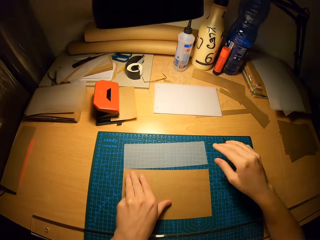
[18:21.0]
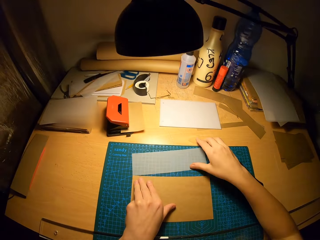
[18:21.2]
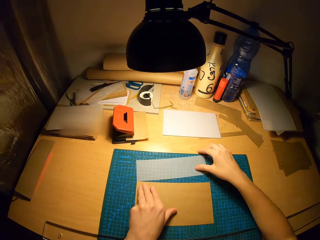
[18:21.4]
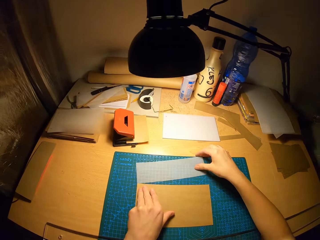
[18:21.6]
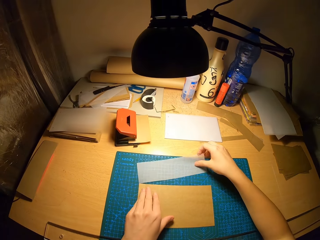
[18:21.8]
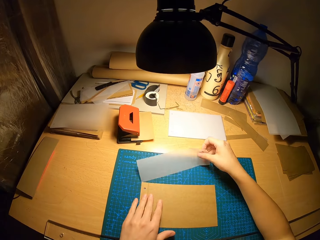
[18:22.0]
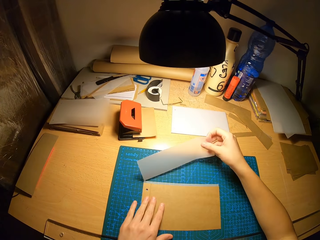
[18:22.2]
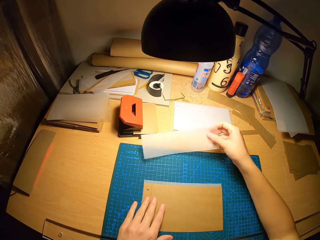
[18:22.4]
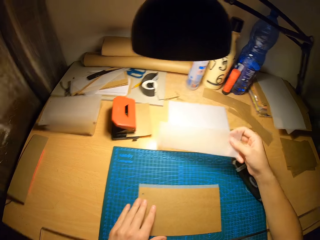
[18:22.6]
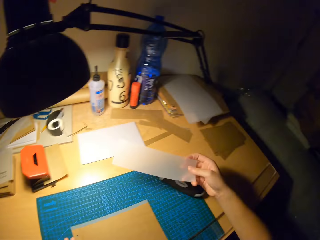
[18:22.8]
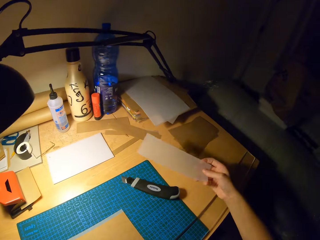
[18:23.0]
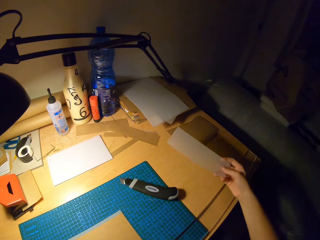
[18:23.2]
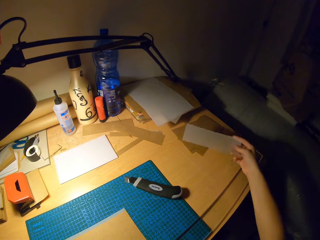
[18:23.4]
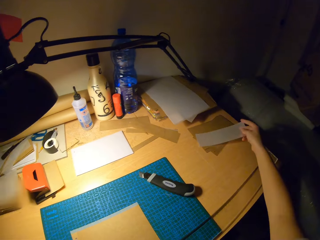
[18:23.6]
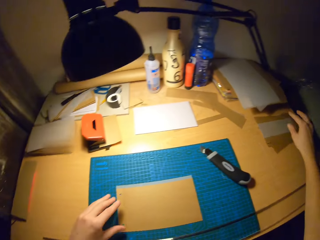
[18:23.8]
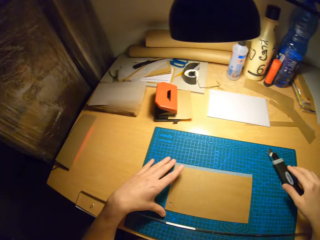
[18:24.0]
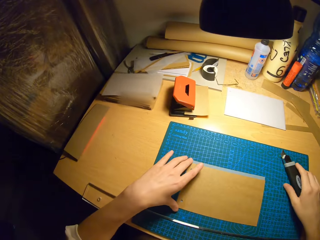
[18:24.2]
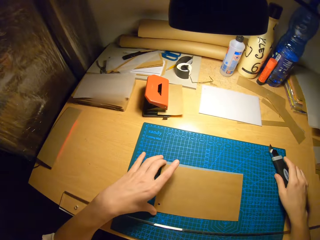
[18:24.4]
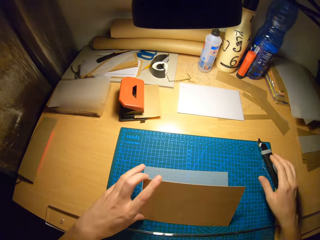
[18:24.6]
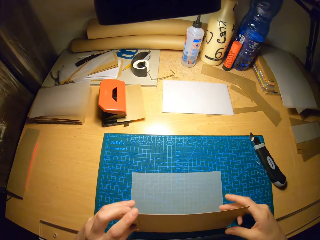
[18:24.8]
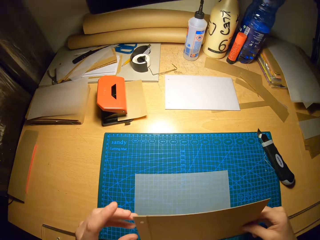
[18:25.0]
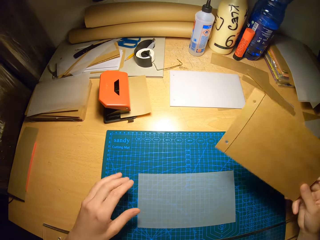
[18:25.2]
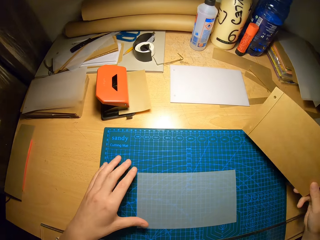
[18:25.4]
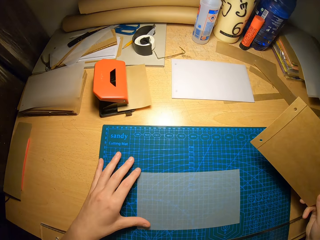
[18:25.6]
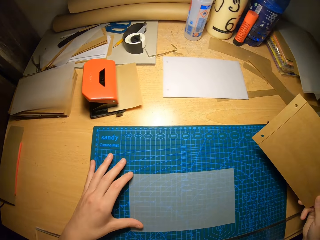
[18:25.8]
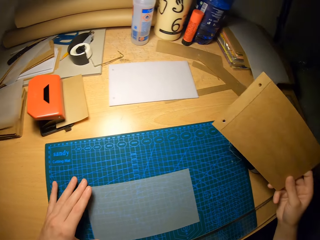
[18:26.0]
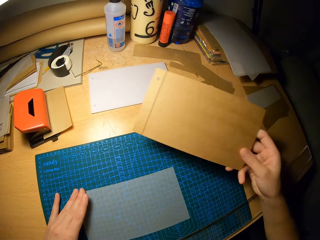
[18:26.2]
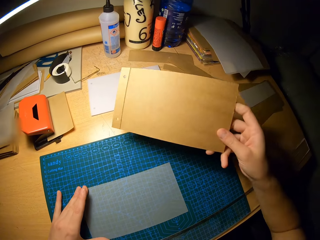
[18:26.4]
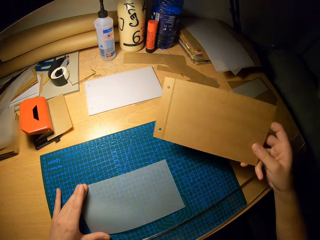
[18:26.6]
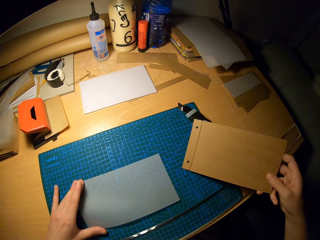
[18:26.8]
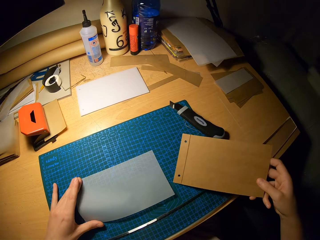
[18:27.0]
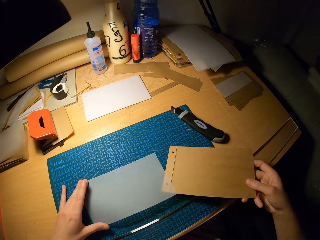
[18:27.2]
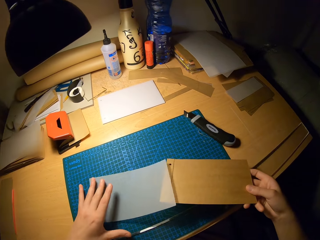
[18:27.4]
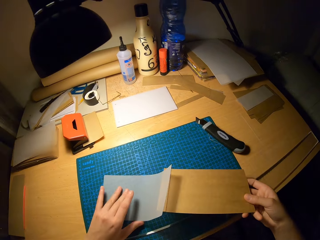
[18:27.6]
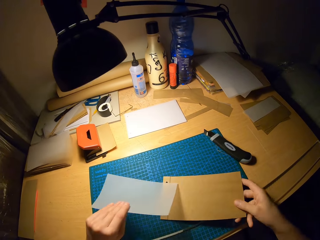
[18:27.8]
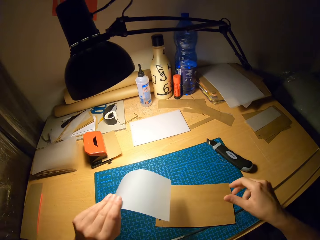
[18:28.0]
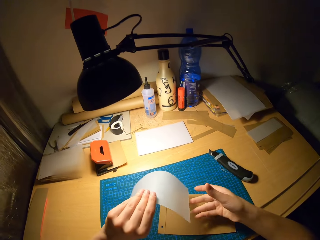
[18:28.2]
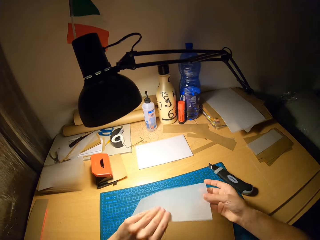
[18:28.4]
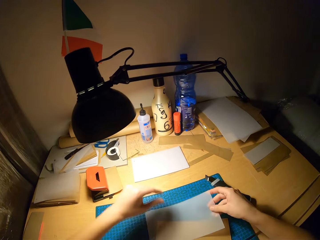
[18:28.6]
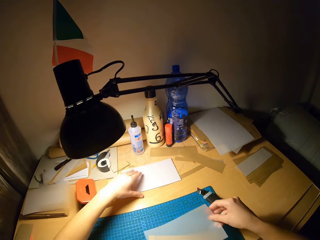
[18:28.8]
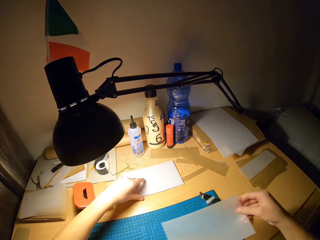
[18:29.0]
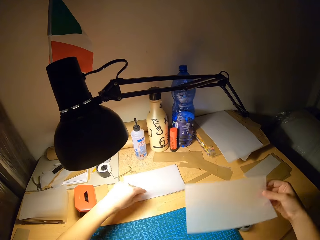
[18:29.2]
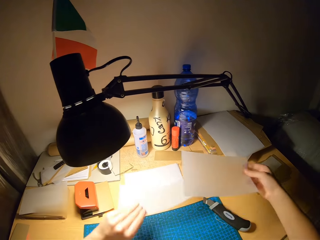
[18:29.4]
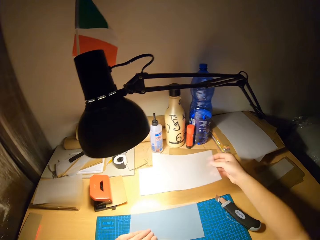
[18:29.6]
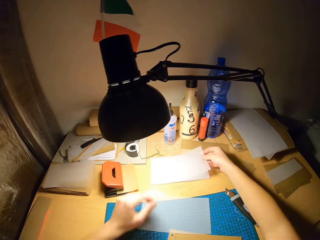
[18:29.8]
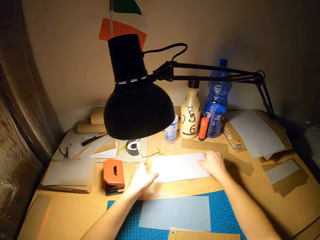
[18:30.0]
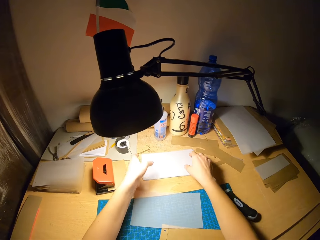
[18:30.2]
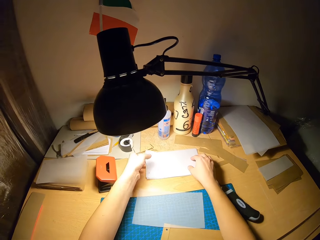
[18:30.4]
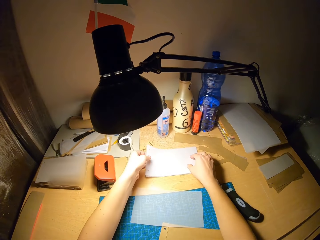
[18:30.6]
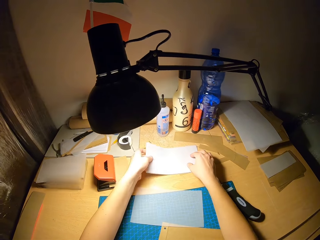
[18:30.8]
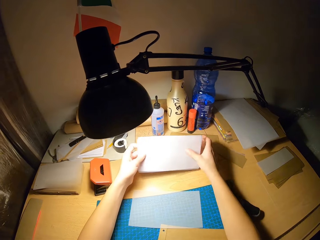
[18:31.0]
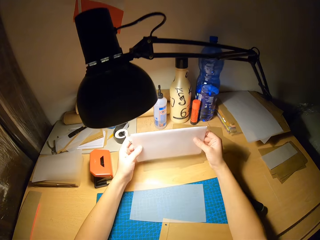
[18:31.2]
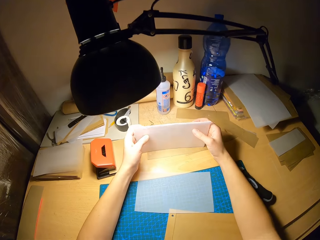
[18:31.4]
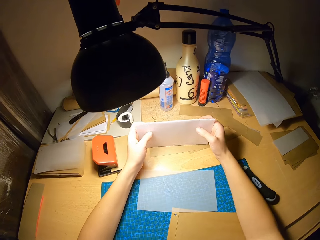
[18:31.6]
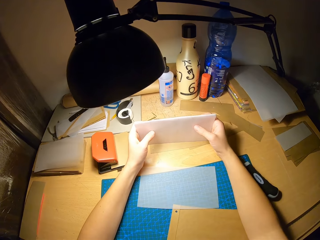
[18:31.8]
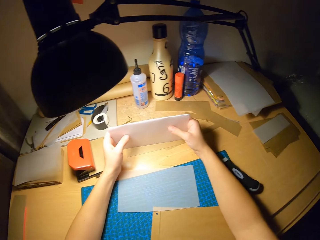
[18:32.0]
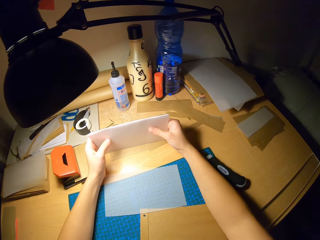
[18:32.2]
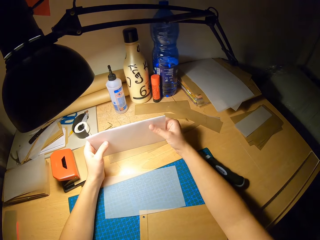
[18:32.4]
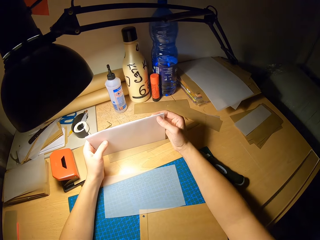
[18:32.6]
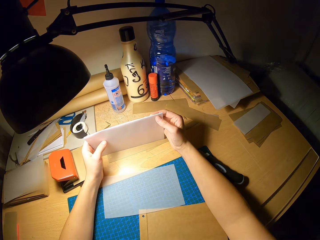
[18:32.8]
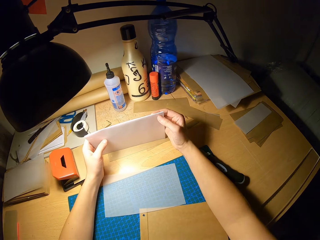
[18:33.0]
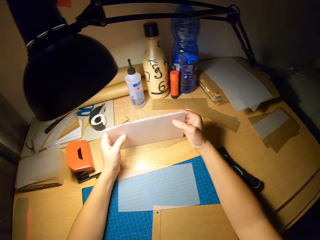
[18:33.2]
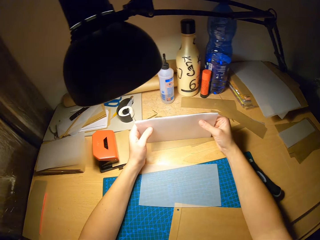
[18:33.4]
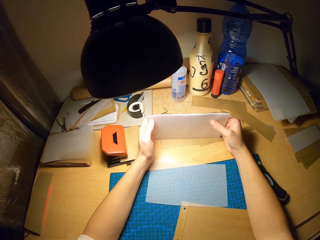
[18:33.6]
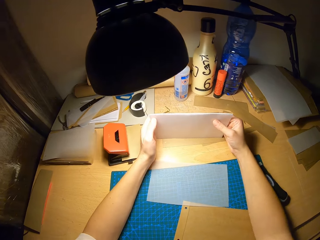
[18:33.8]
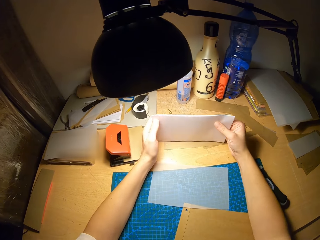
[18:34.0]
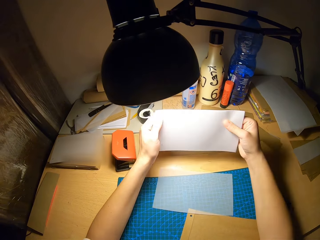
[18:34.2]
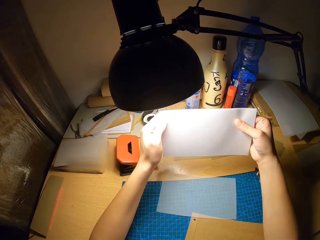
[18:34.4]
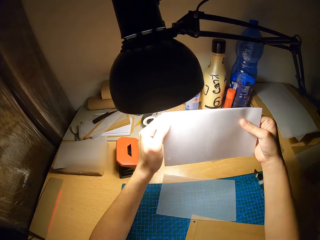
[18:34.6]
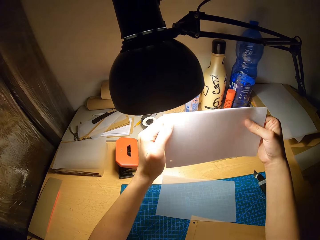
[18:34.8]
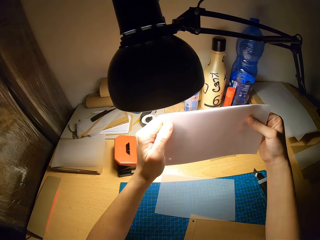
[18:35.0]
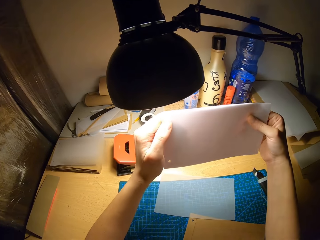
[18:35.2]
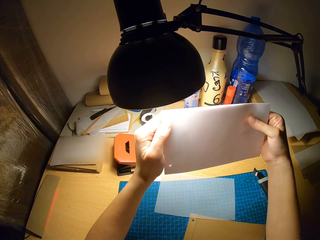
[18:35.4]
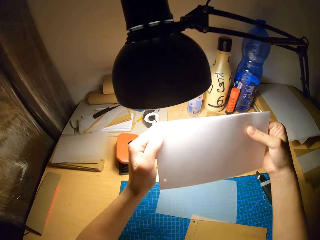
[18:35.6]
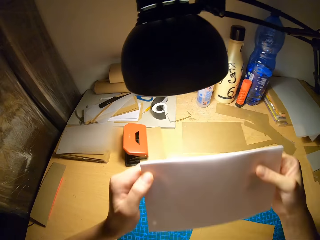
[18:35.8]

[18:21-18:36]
The camera wearer picks up the paper from the craft mat with his right hand. He drops the paper on the table with his right hand. He picks up the paper from the craft mat with his left hand and moves the paper to his right hand. He drops the paper on the craft mat with his right hand. He picks up the paper from the craft mat with his left hand and moves the paper to his right hand. He moves another craft paper to the cutting mat. He picks up a paper from the table with his left hand. He drops the paper on the table with his right hand. He drops the paper on the other craft papers on the table with his left hand. He picks up the papers on the table with his hands. He holds the craft papers on the table. He moves the craft papers towards the light.

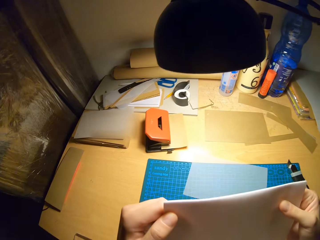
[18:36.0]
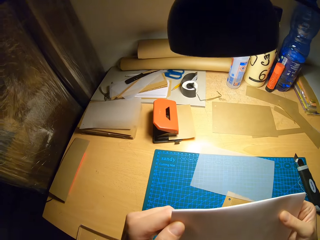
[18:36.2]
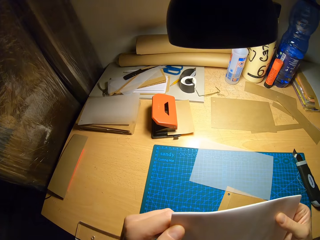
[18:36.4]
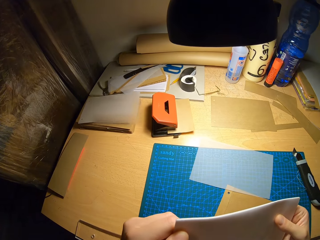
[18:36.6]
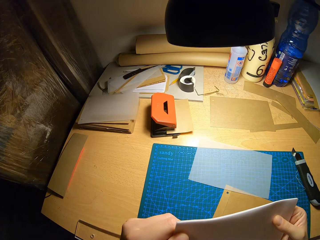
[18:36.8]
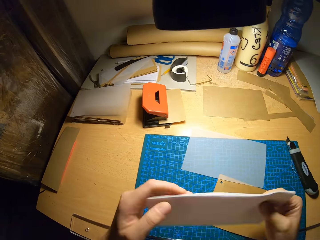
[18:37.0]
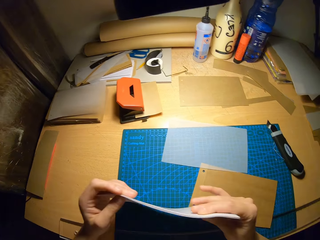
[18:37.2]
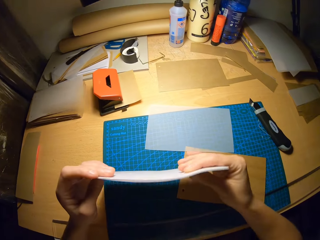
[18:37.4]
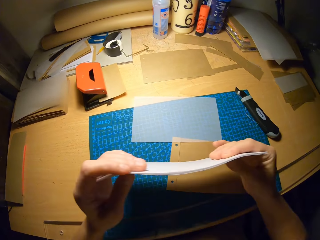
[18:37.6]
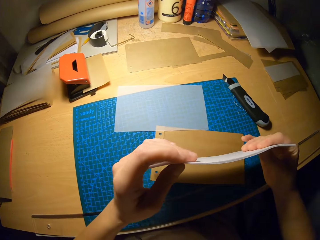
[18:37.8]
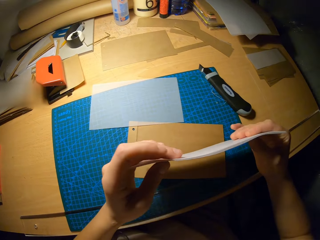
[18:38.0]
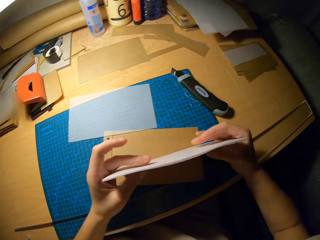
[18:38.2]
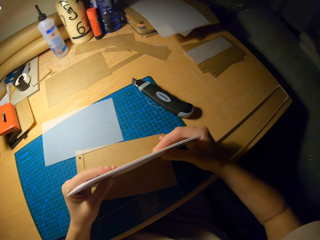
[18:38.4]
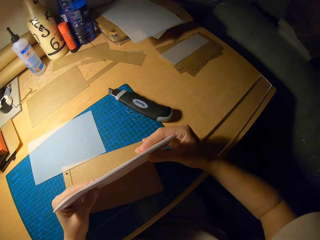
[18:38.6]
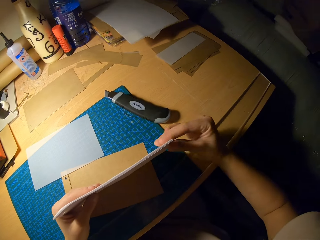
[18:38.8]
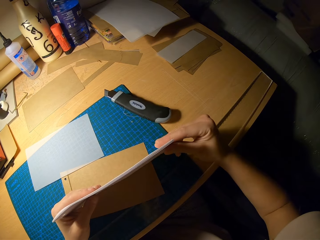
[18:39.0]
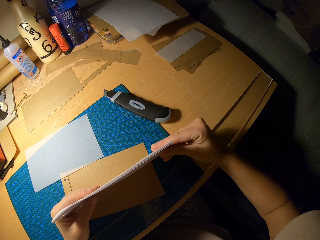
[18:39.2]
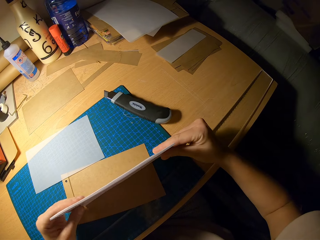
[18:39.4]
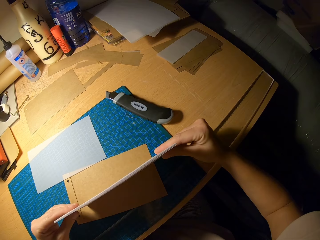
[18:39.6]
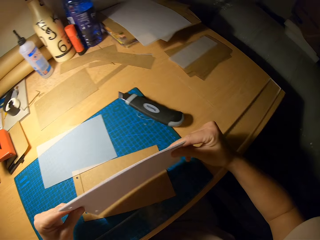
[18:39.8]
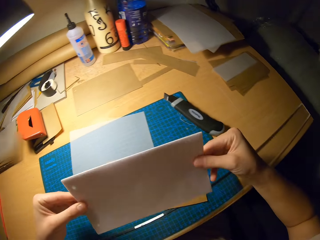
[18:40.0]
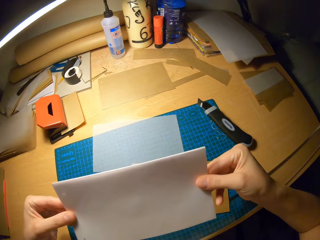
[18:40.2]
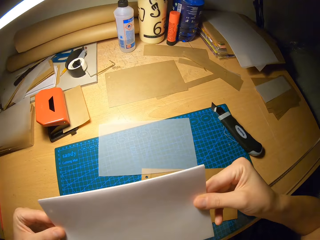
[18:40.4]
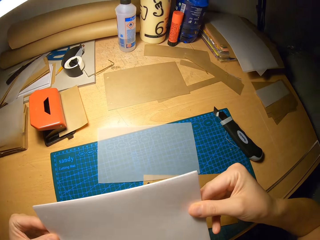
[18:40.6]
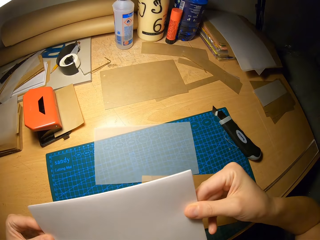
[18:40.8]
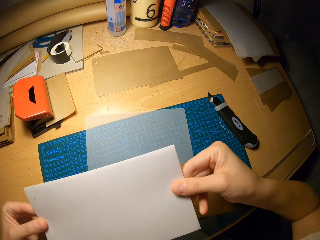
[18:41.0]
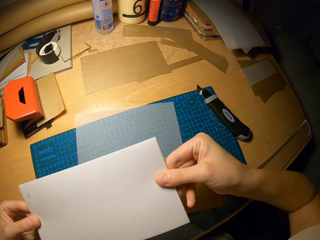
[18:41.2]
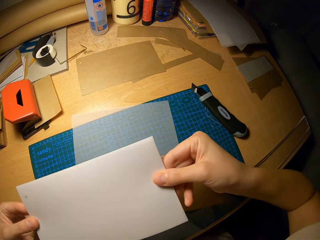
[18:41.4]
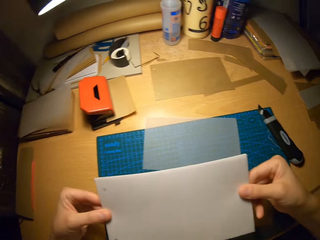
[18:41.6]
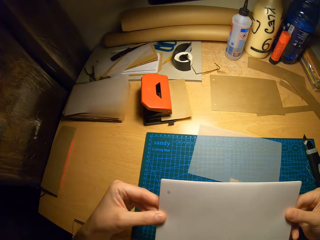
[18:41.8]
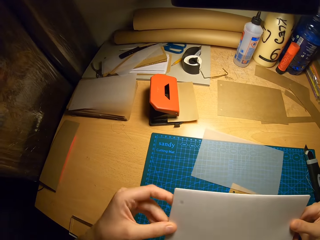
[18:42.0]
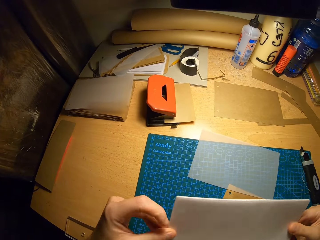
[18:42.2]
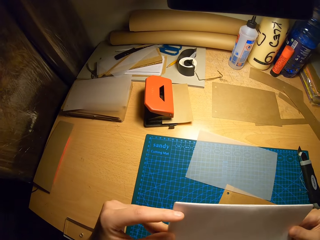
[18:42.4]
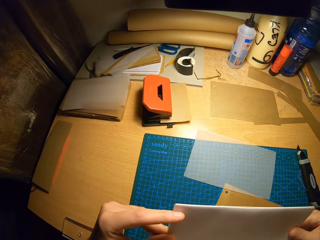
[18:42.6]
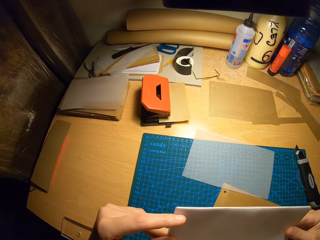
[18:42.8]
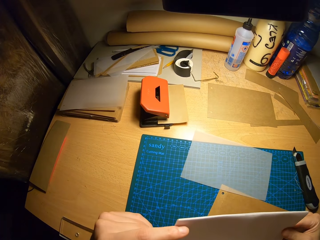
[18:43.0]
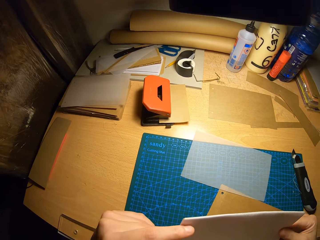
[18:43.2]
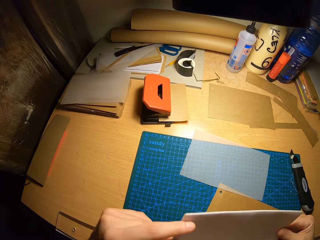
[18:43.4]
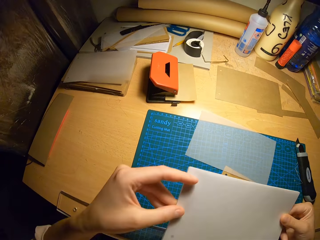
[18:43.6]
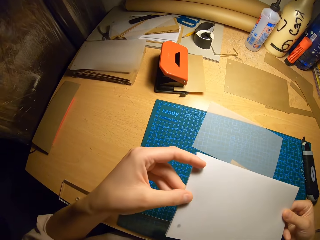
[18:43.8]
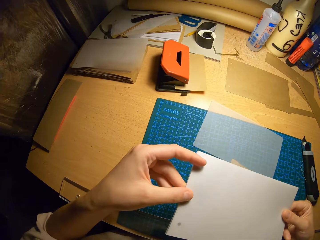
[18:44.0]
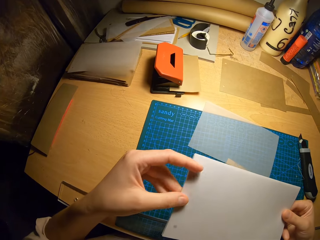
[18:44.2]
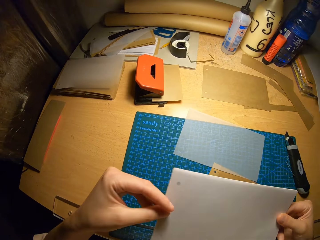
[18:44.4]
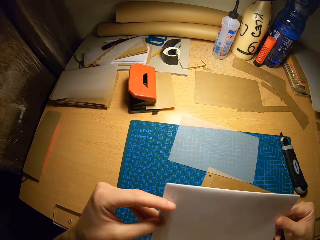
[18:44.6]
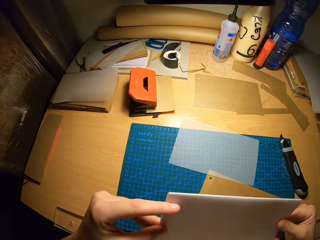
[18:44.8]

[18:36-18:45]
The camera wearer stares at the craft papers. He places the papers on the craft mat with his hands. He holds the craft papers on the cutting mat. He picks up the papers on the table with his hands. He stares at the craft papers.
